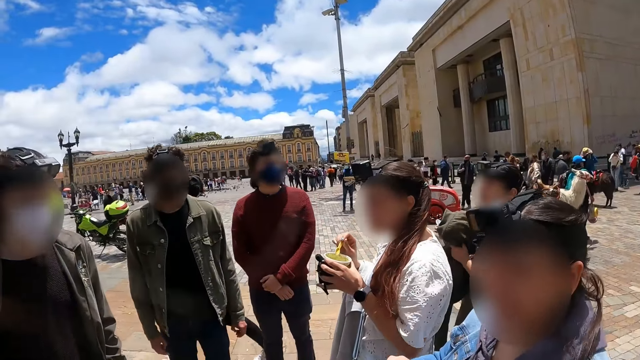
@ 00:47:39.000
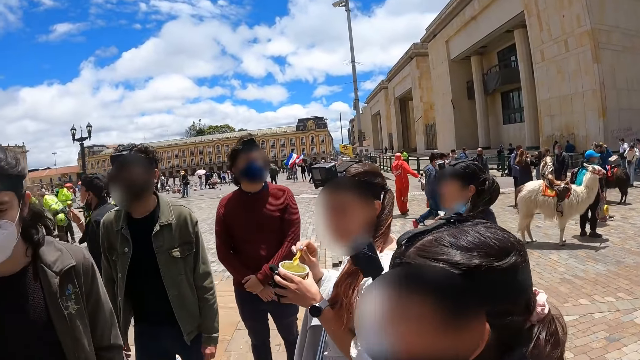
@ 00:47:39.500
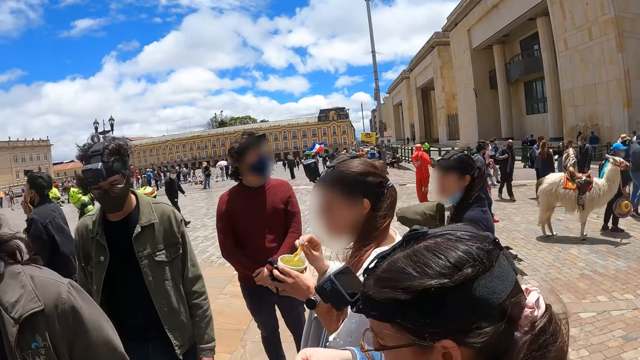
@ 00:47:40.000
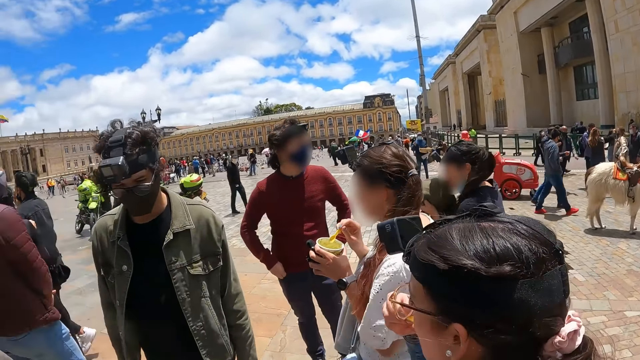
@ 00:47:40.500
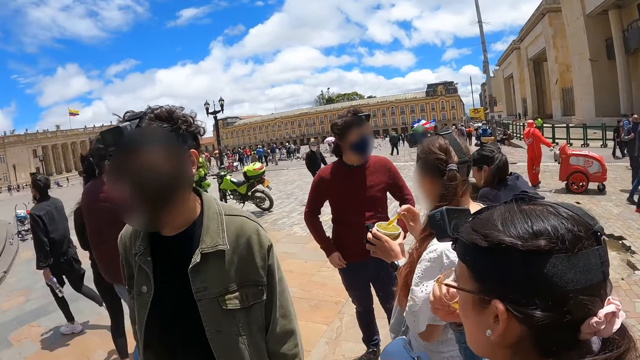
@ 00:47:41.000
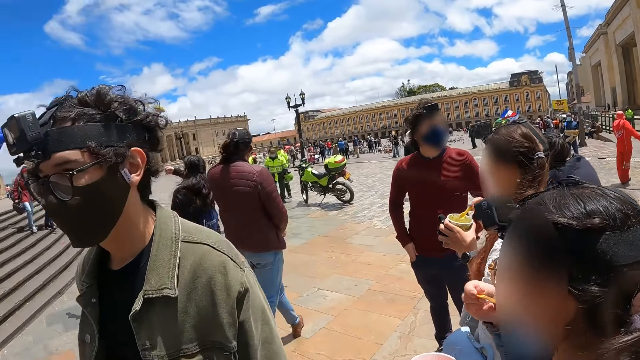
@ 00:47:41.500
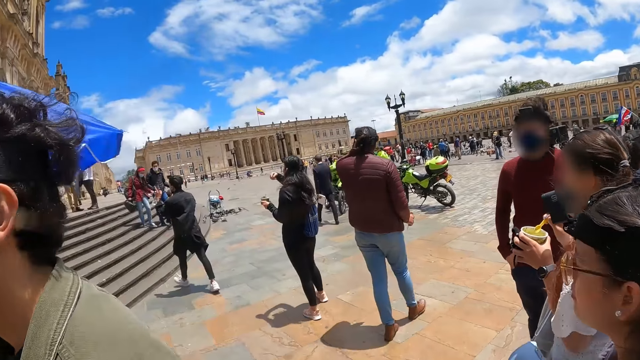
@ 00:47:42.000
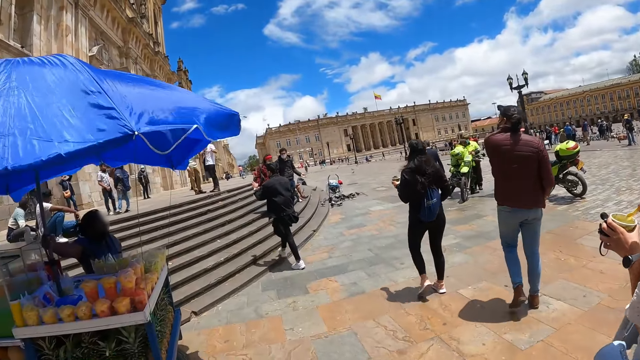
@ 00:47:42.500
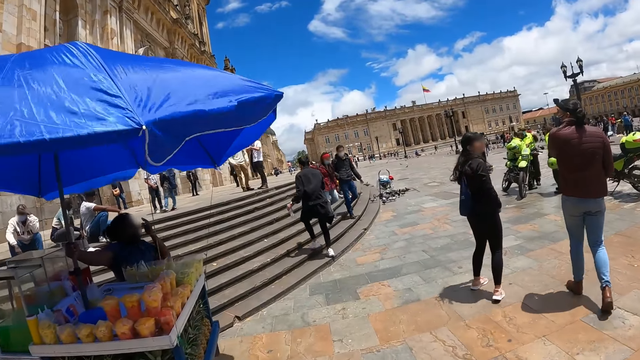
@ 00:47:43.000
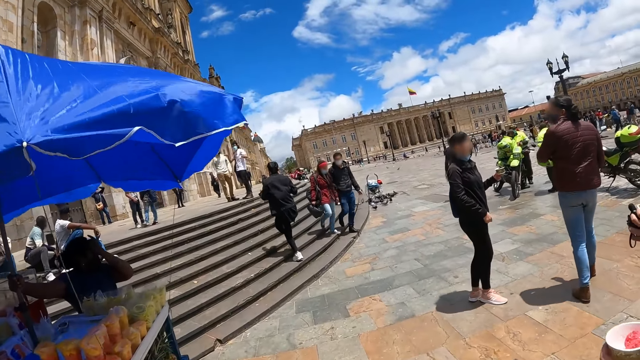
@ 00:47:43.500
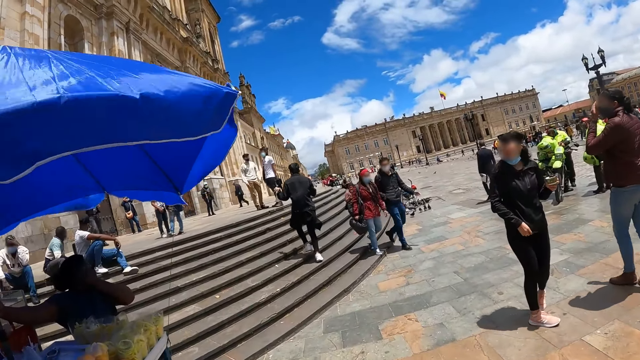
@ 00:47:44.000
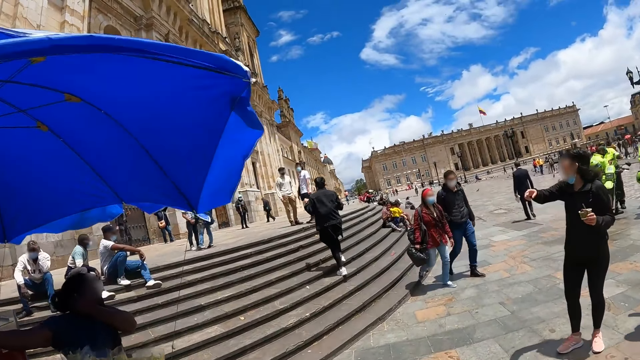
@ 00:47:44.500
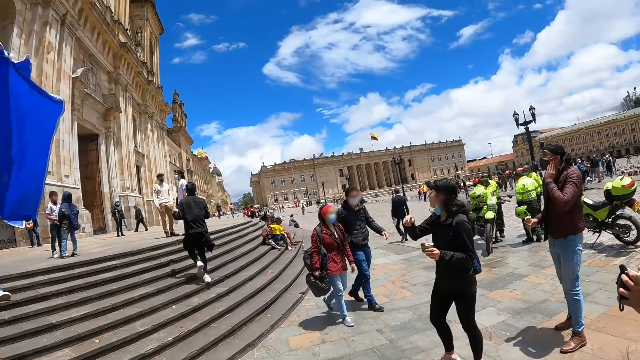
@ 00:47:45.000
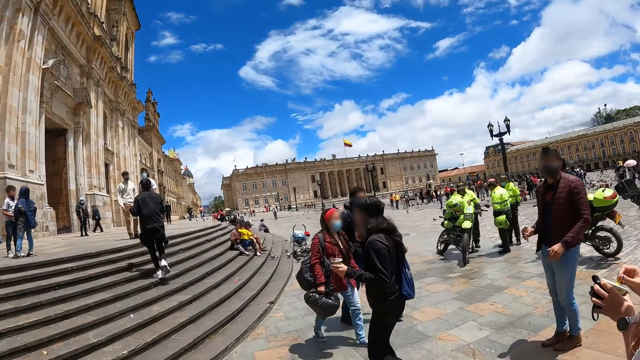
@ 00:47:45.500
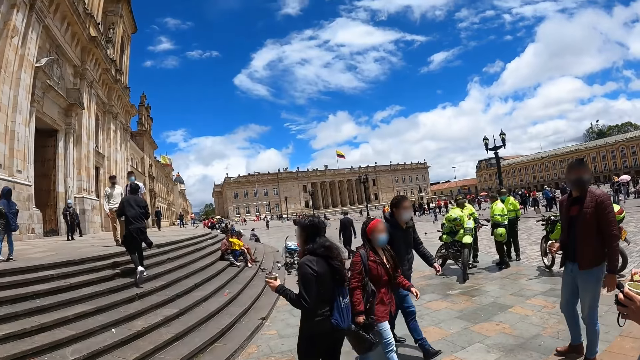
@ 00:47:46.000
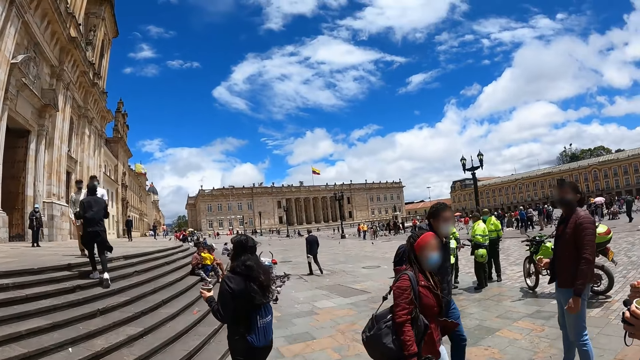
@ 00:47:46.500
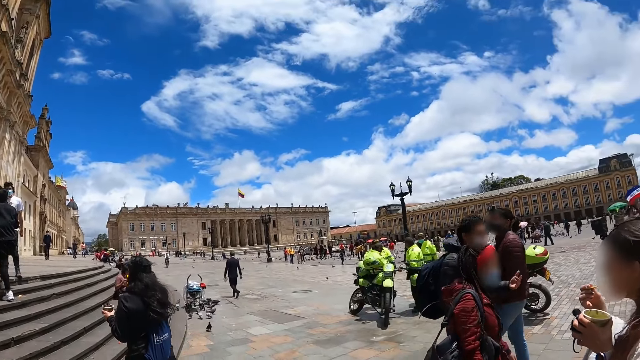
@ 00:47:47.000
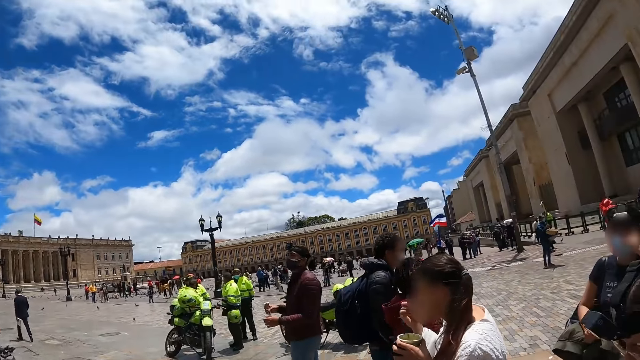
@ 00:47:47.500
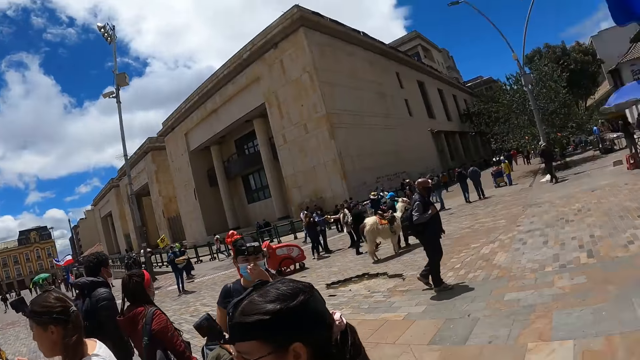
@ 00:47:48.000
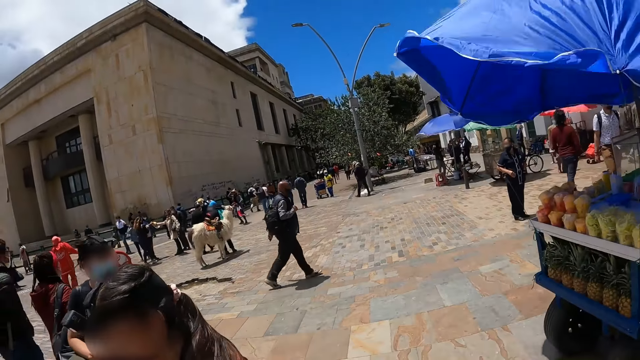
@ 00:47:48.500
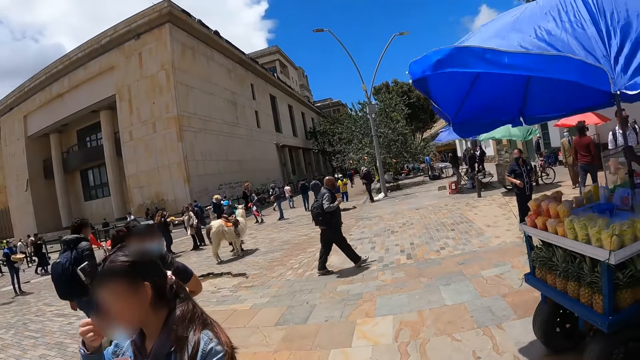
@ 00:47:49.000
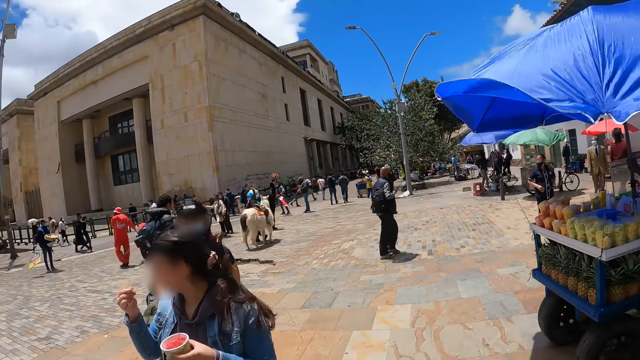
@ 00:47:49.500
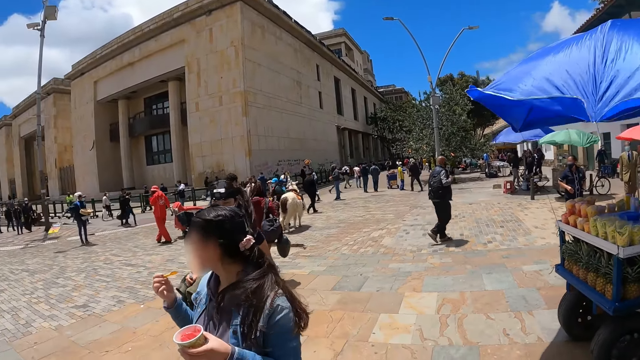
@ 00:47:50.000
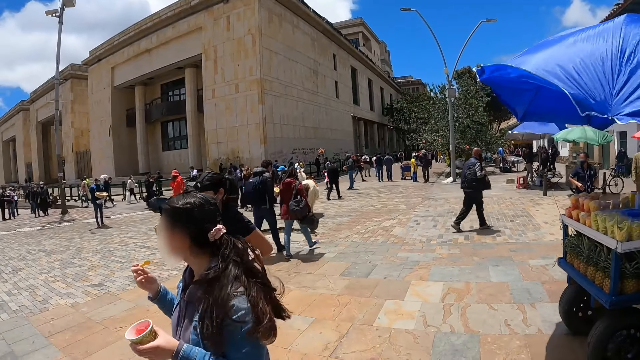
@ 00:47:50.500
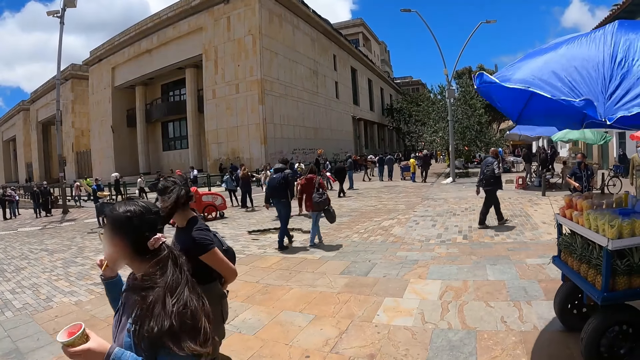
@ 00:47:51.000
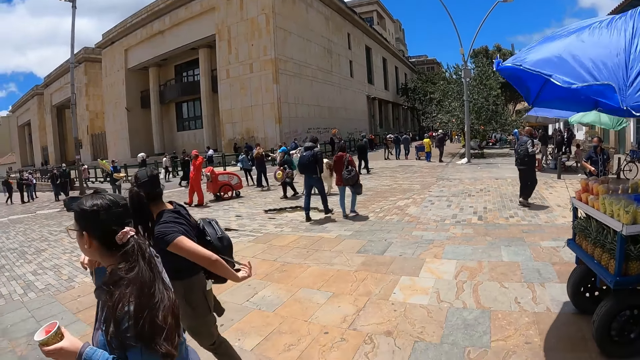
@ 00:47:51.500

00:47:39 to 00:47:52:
The camera wearer looks at the people around. They walk along the street. They look around. A person eats the ice cream.

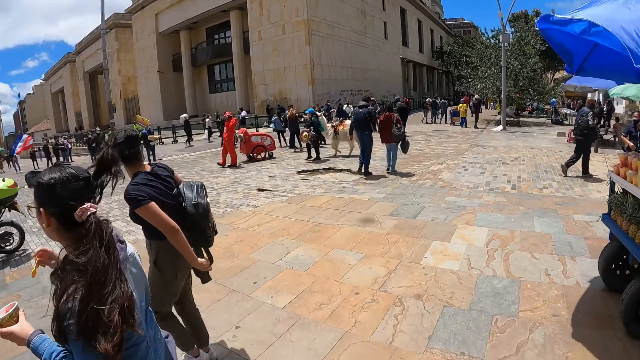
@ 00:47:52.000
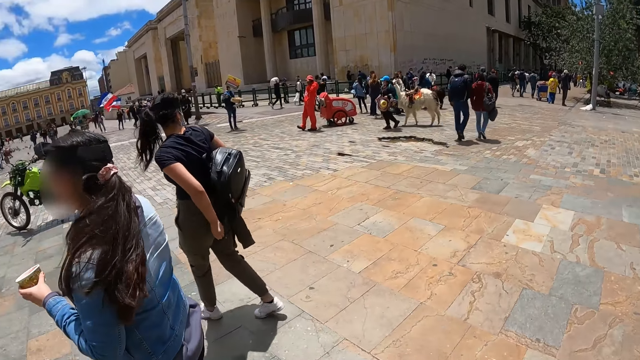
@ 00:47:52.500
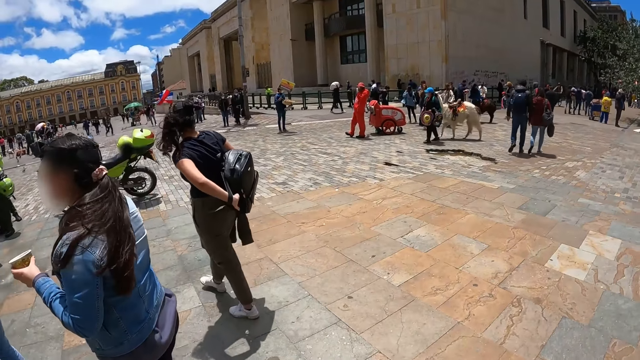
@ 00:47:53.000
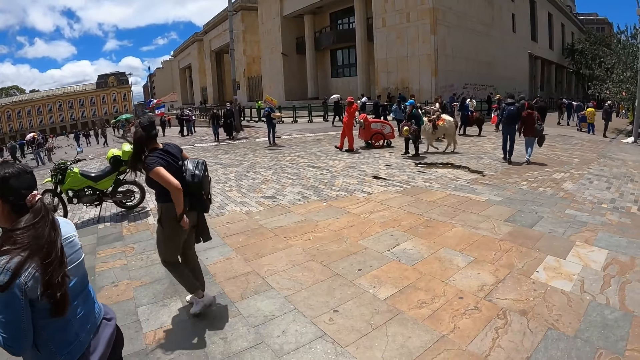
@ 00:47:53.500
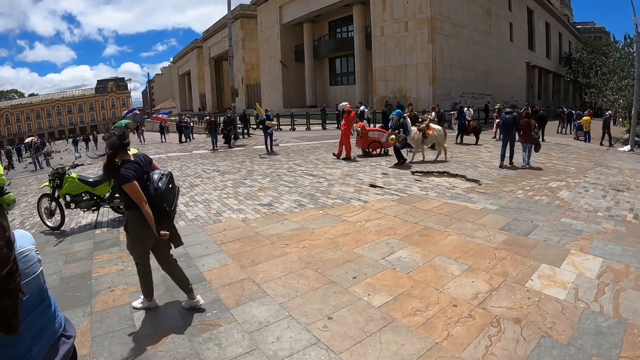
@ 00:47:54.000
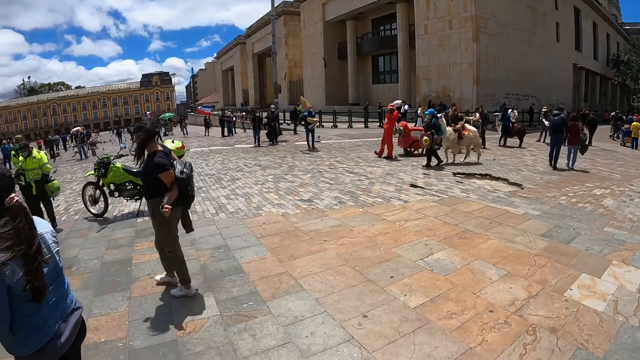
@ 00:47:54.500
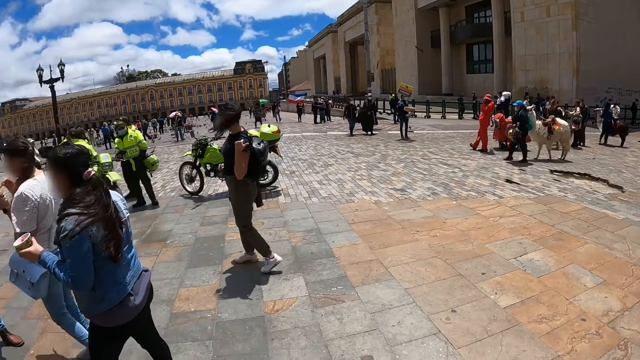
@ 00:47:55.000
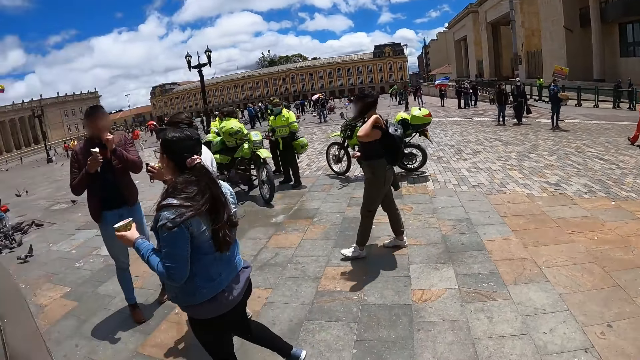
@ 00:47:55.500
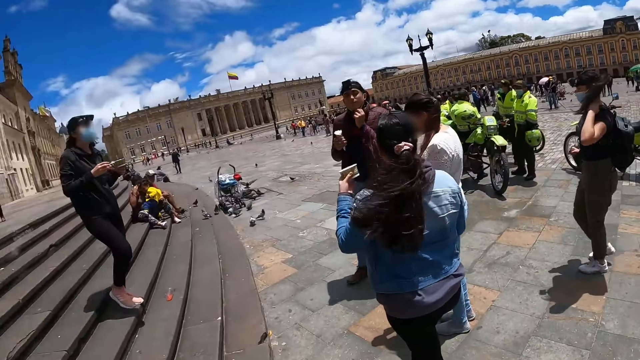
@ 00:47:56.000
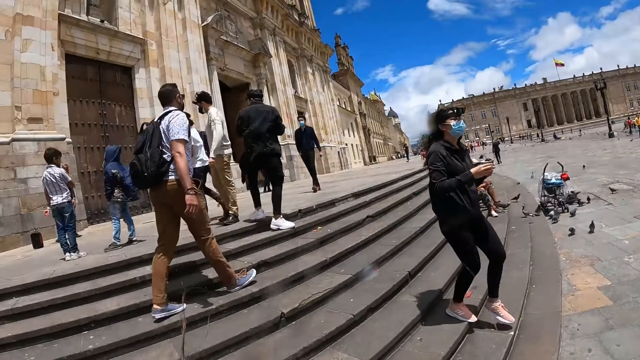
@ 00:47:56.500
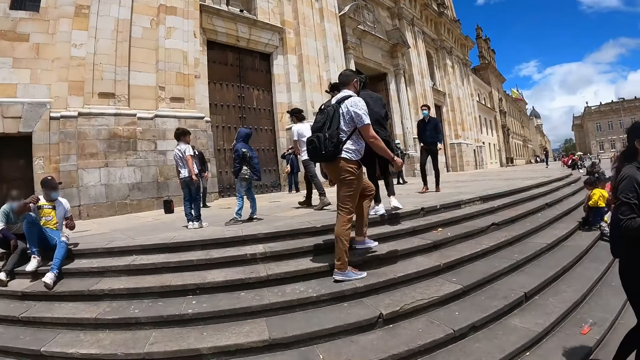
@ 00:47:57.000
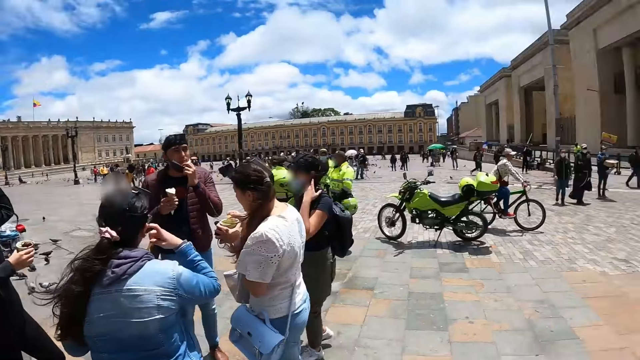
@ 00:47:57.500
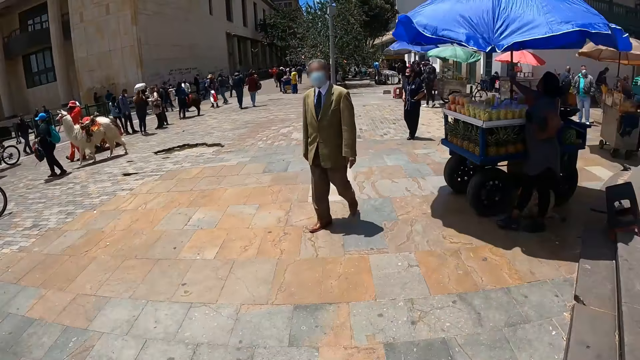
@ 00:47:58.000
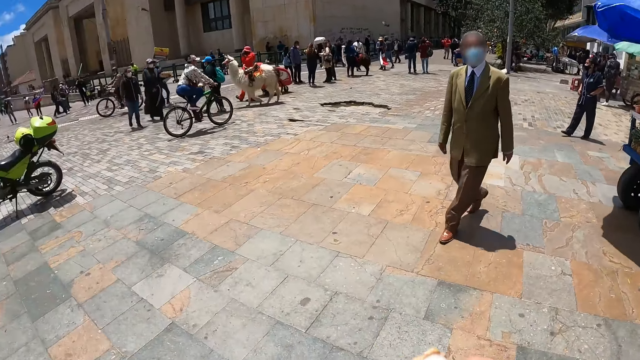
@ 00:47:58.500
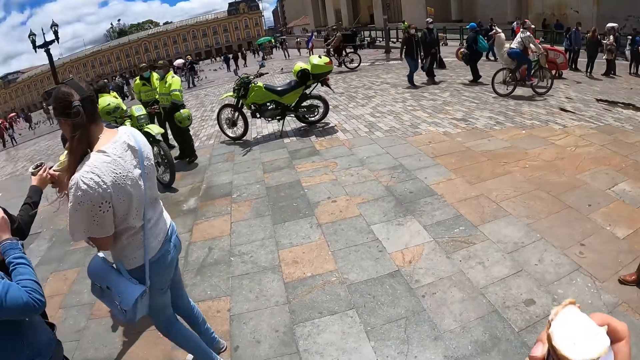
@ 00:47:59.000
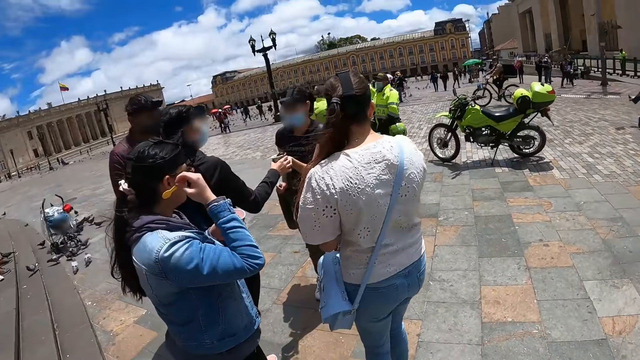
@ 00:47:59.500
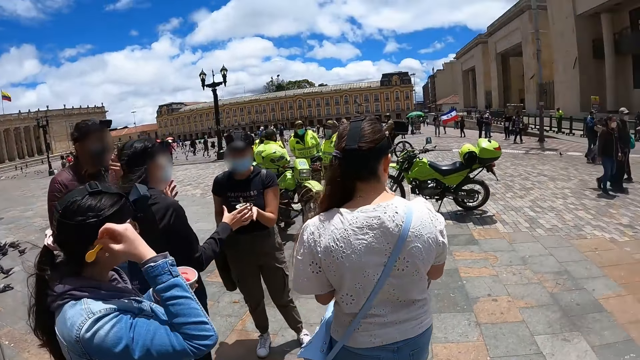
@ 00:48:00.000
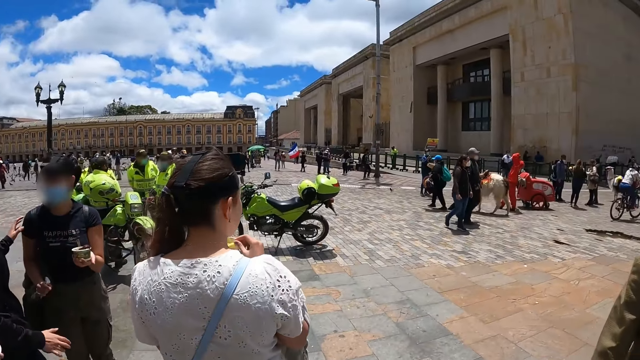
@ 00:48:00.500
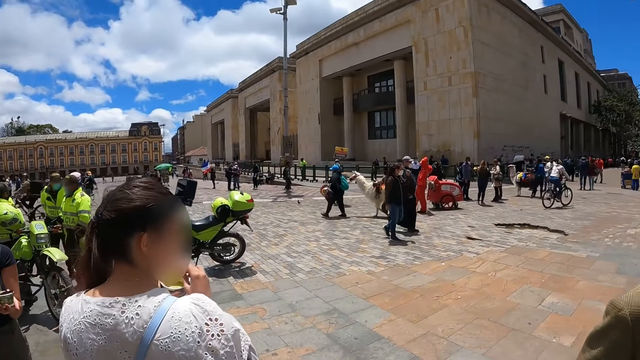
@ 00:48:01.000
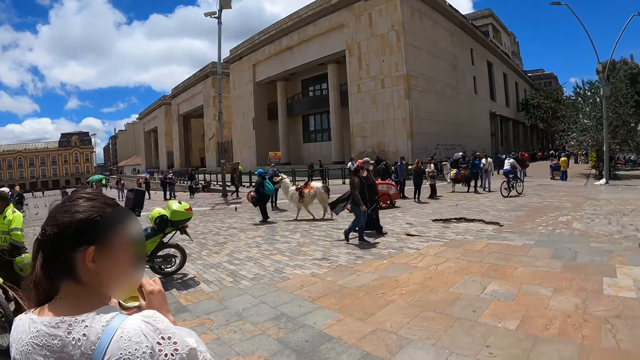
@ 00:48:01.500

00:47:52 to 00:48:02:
A person walks around. The camera wearer walks around. They look around.
